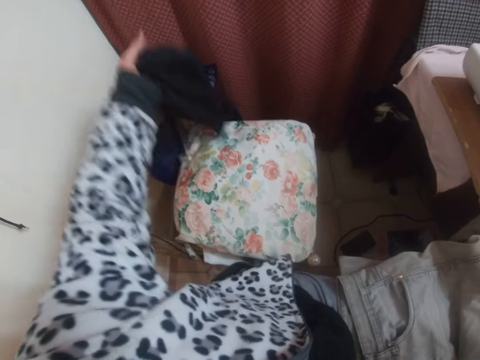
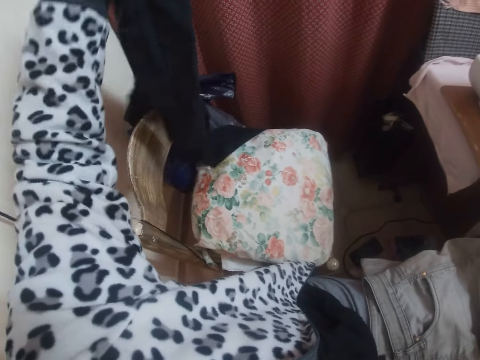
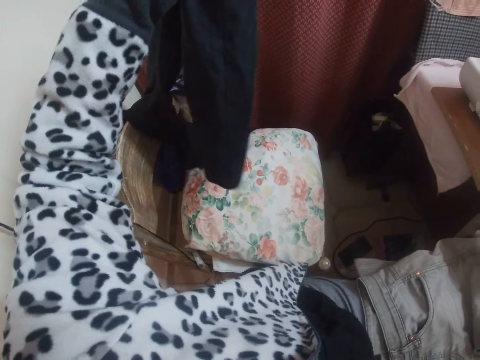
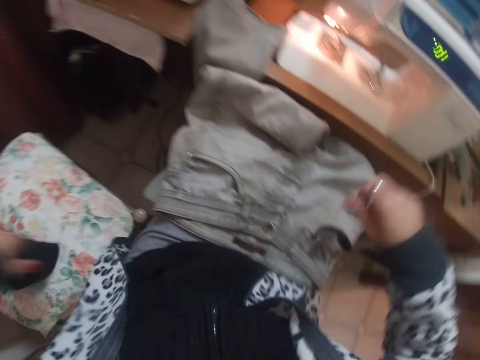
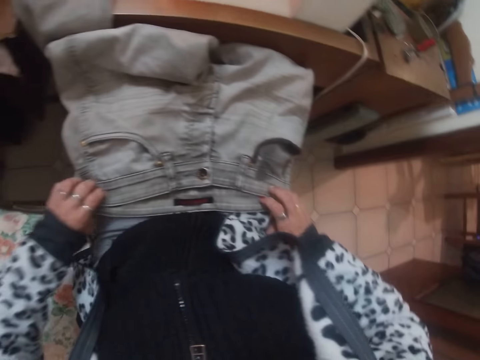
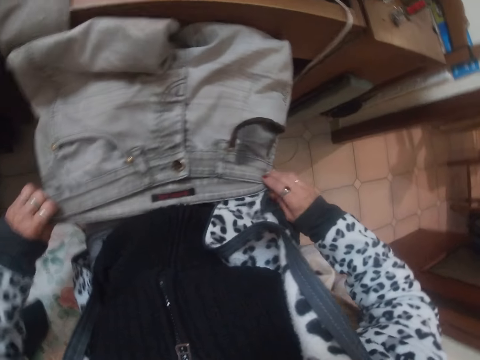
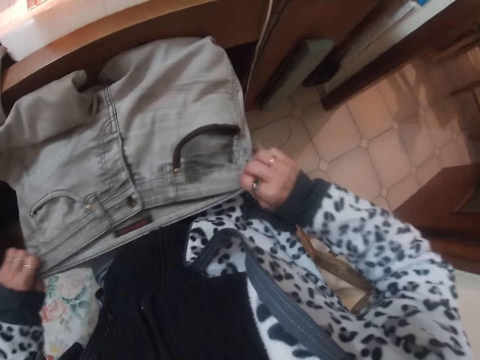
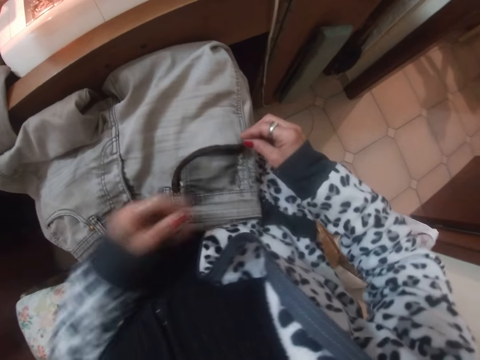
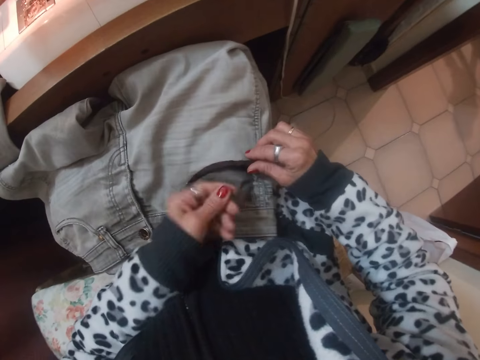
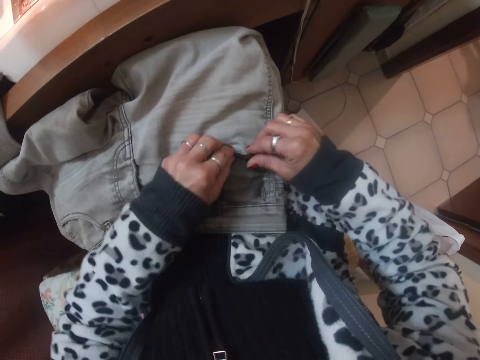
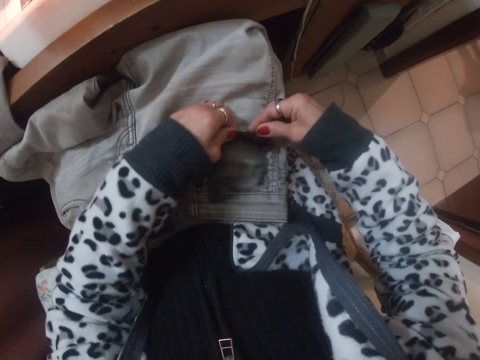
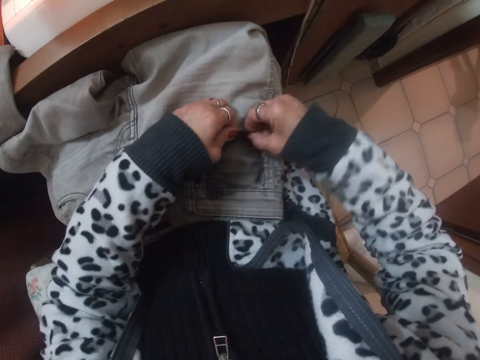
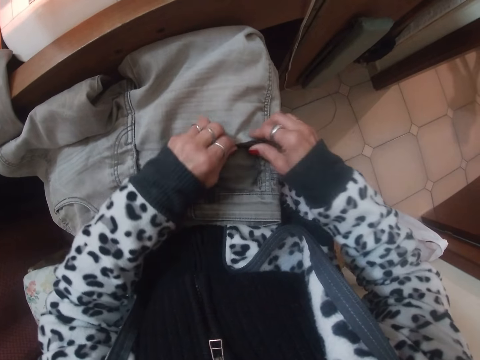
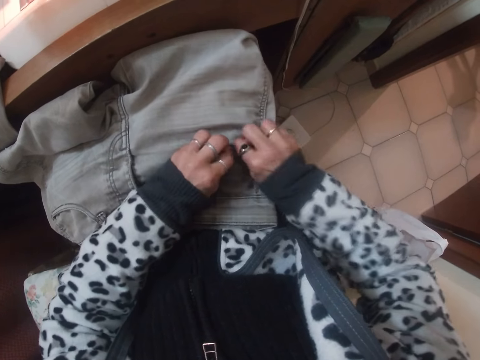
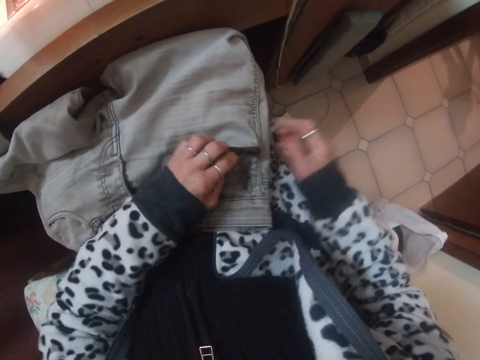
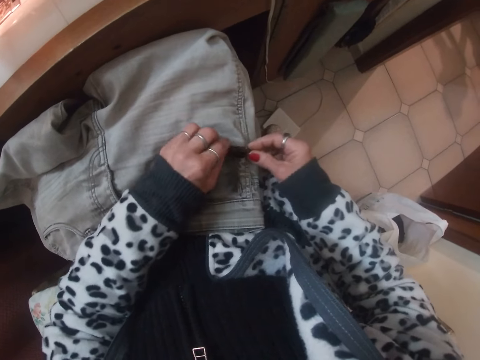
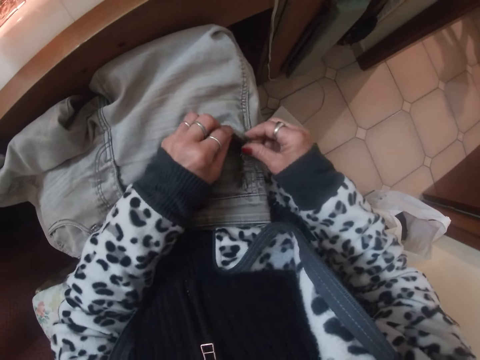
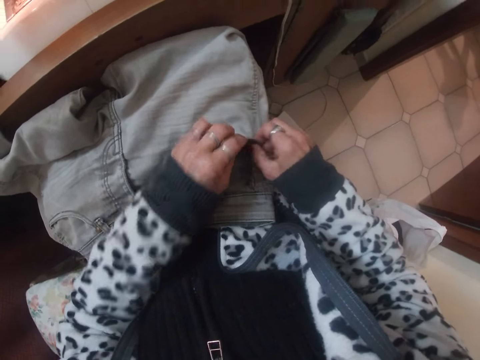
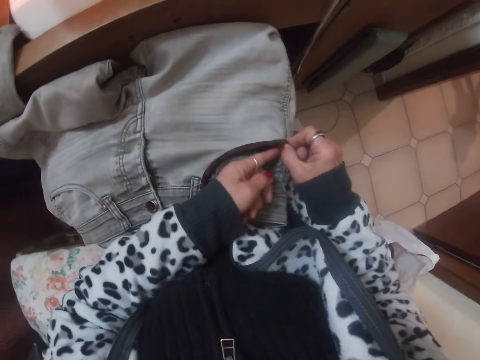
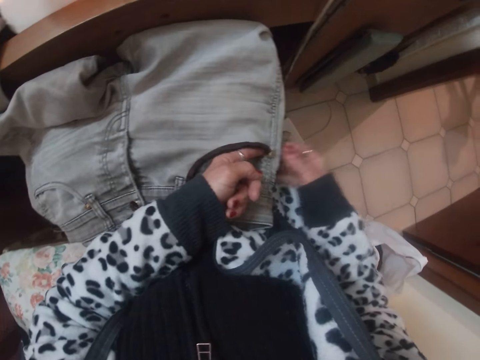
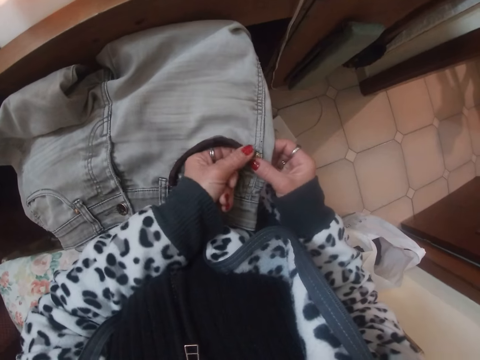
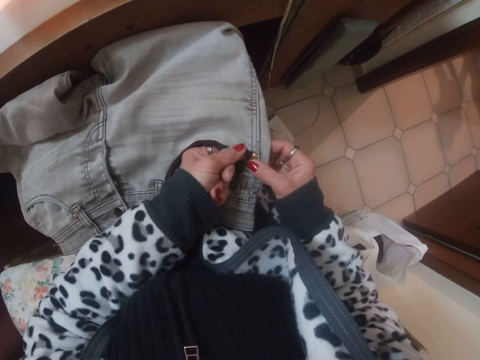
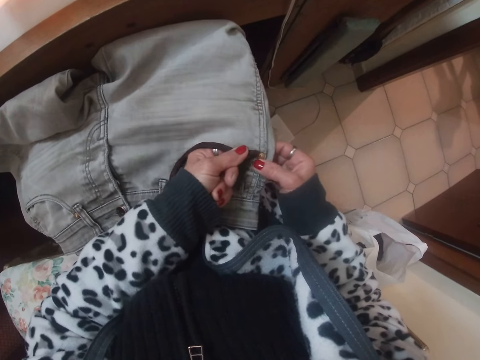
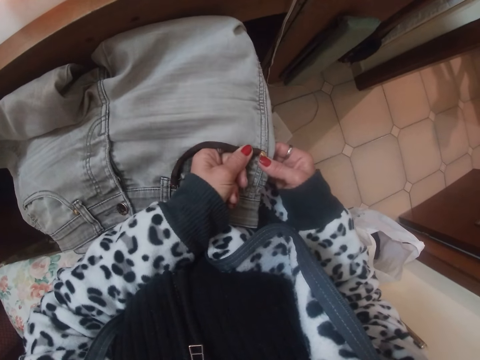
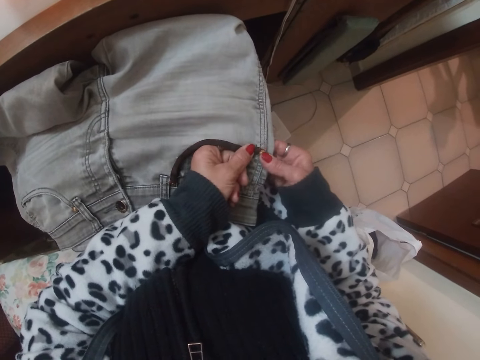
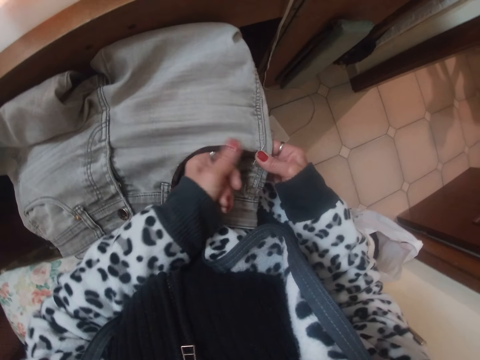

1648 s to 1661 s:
The camera wearer moves another cloth on a chair with her left hand. She picks the piece of cloth. She puts down the piece of cloth. She examines the cloth with both hands. She touches the piece of cloth. She pulls a piece of thread from the cloth. She fixes the cloth.

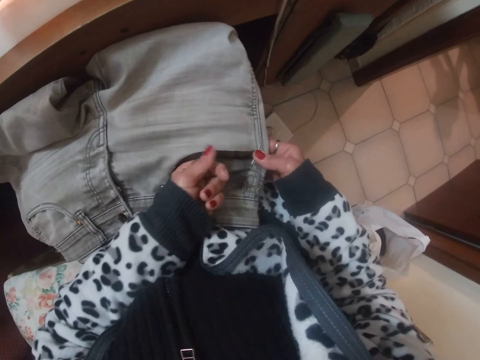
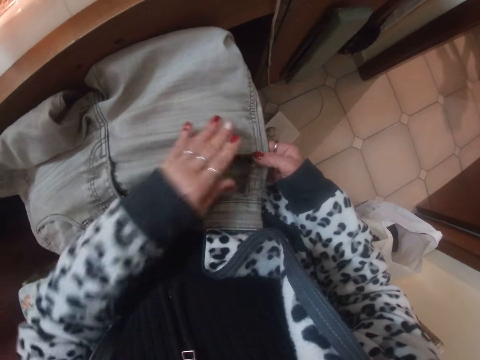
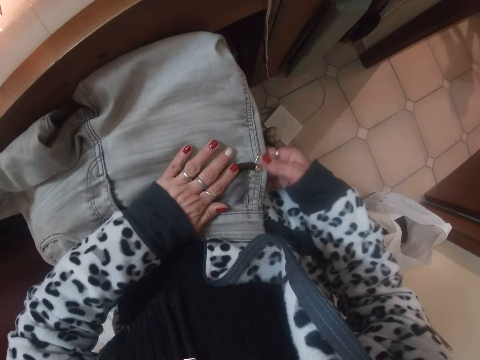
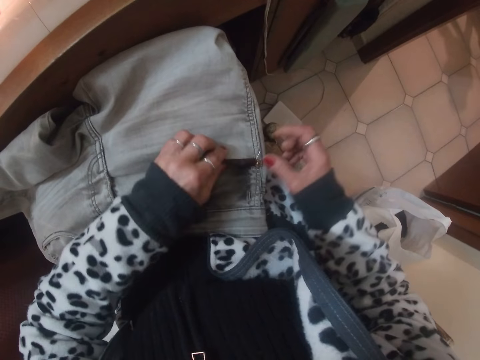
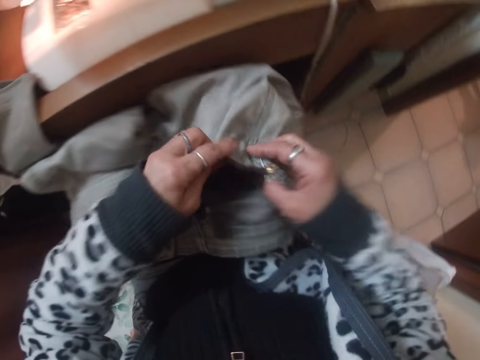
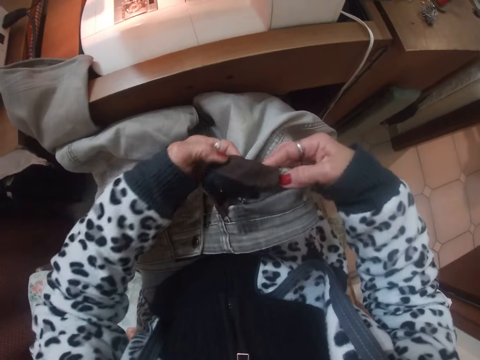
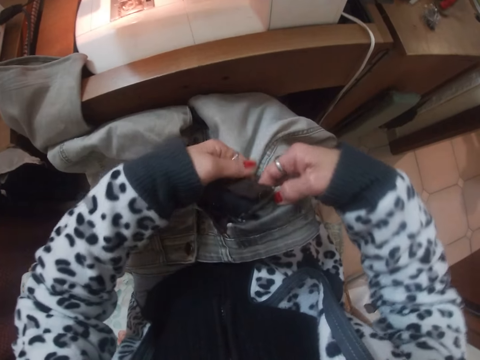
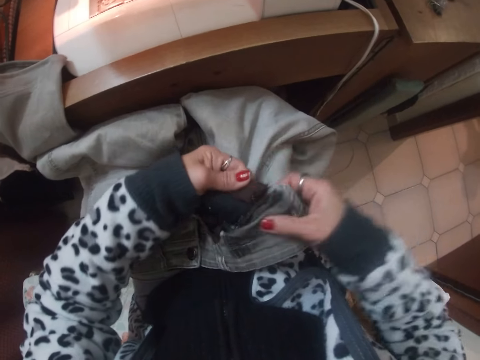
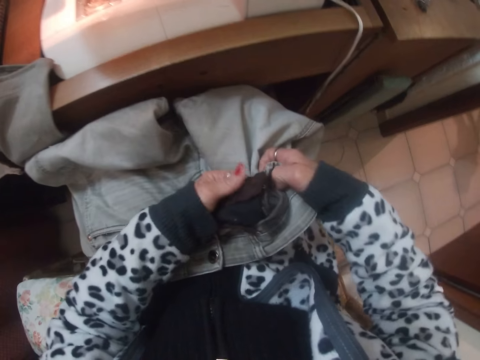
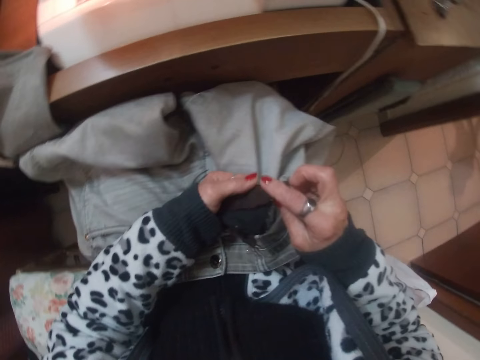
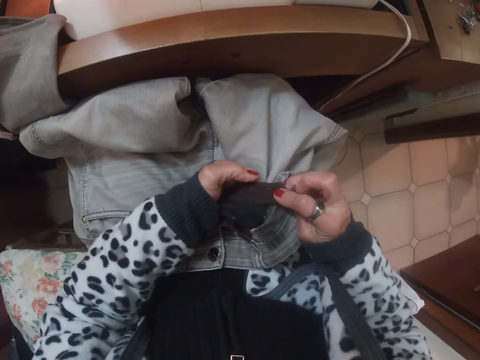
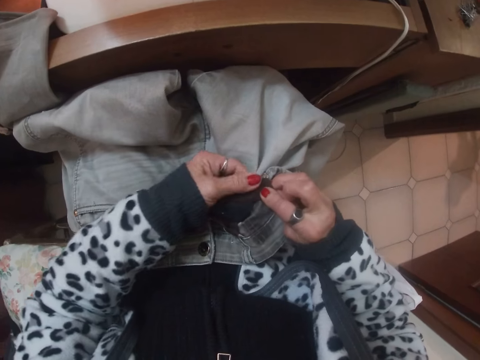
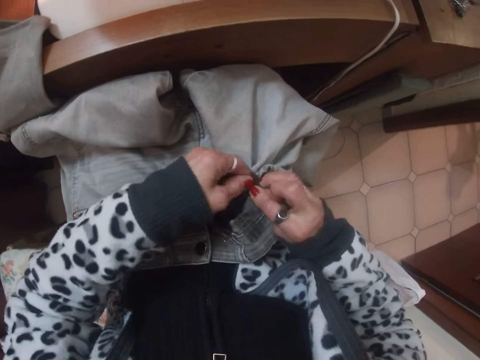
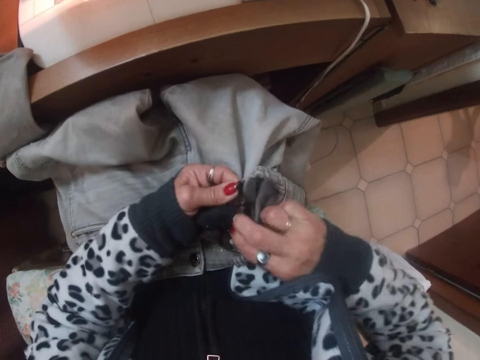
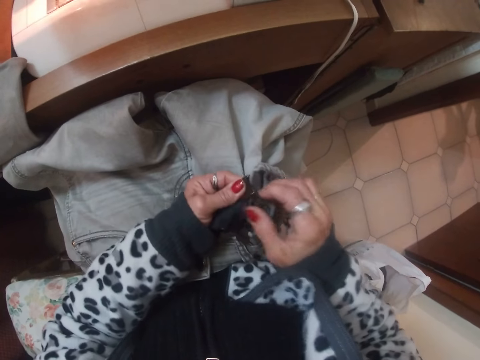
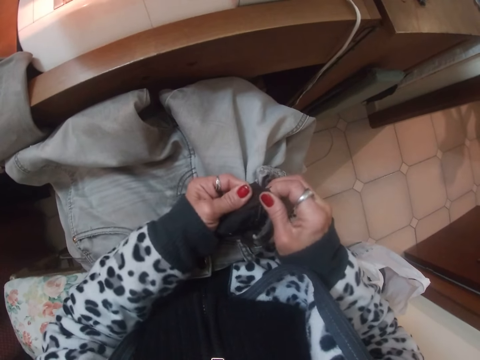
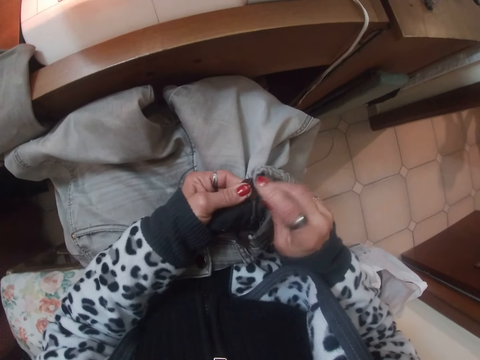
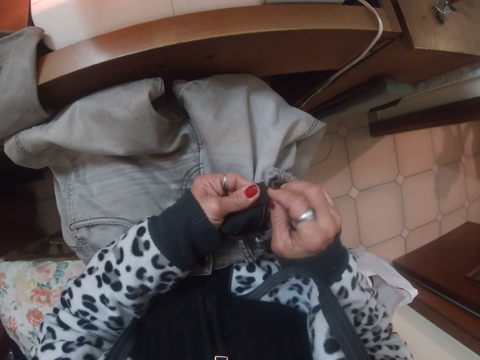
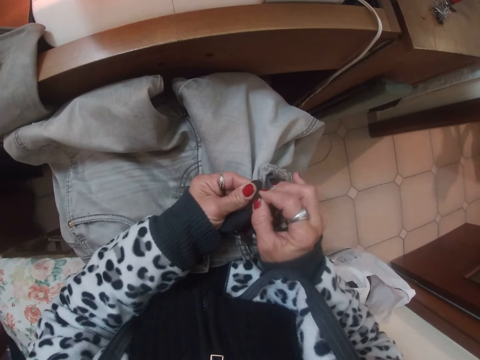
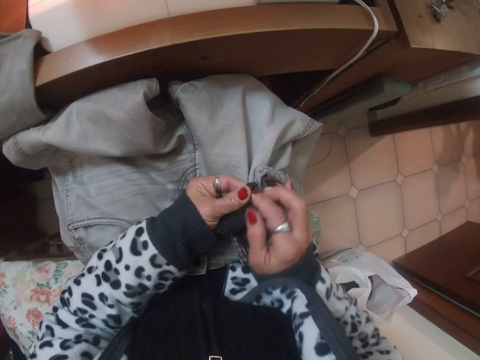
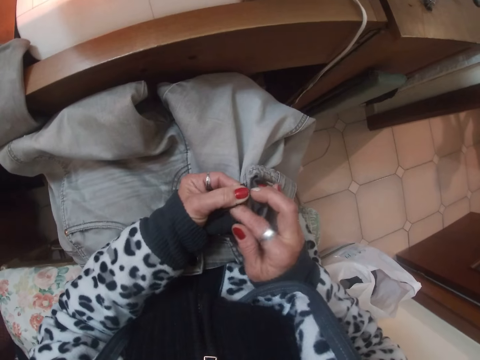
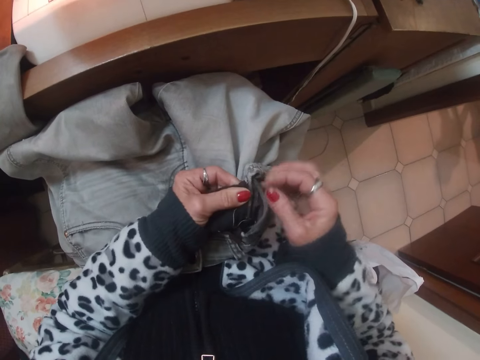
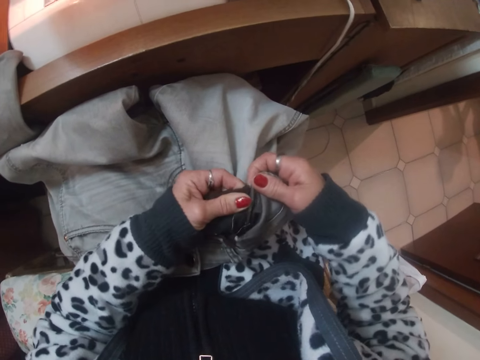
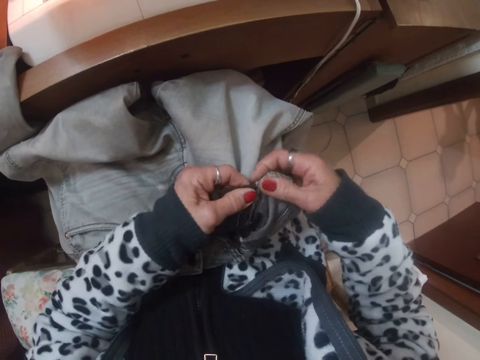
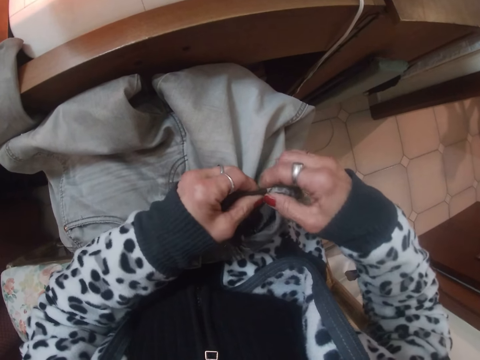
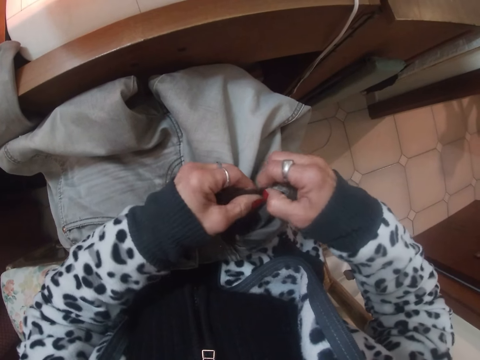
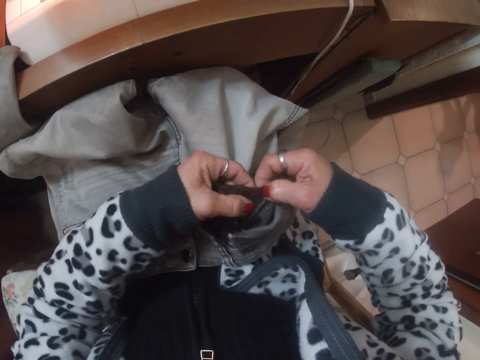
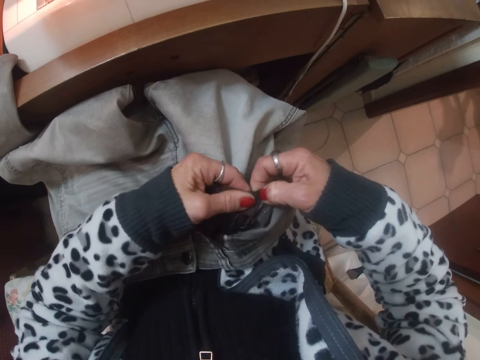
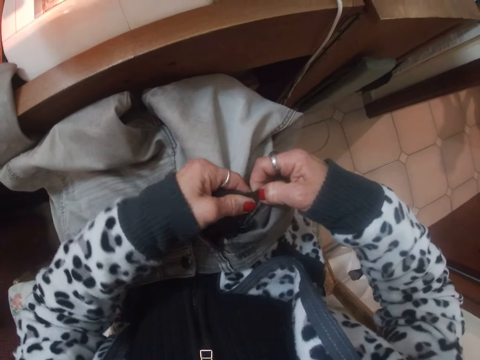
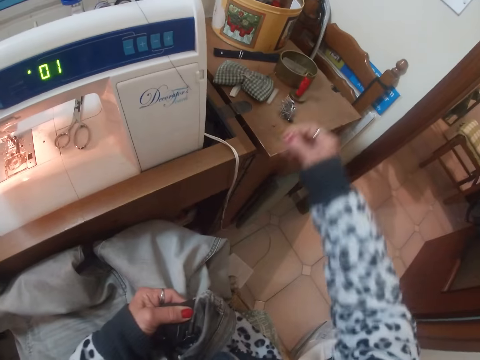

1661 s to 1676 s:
The camera wearer looks at the piece of cloth. They remove thread from the piece of cloth. They make the piece of cloth.
